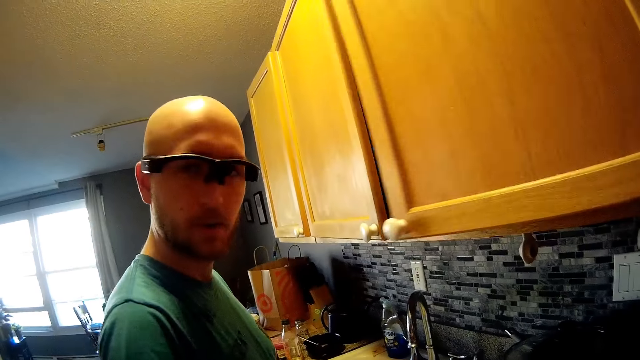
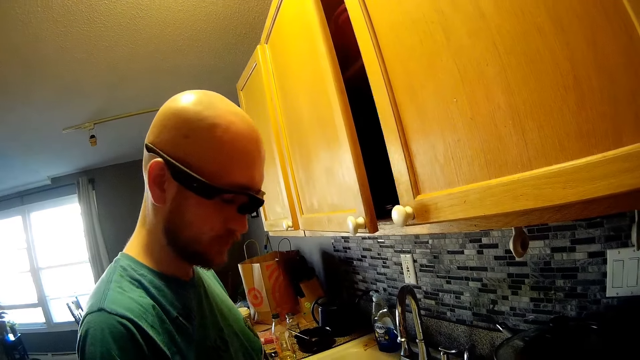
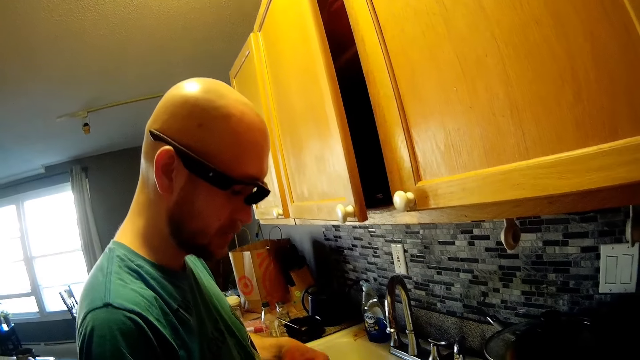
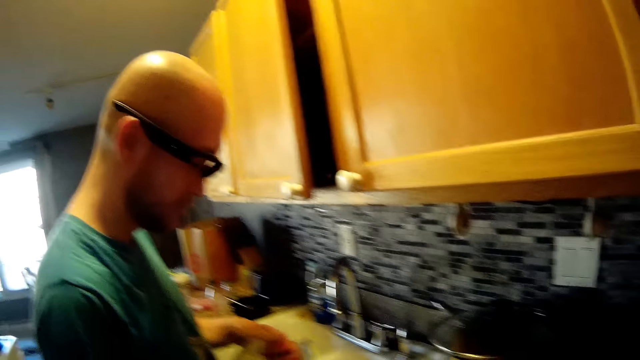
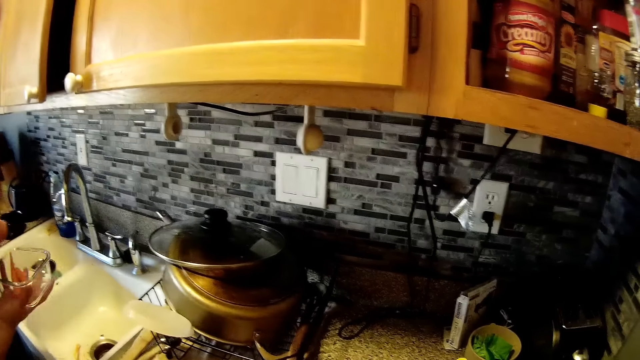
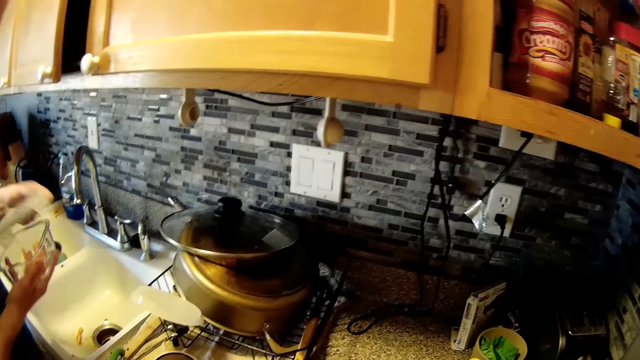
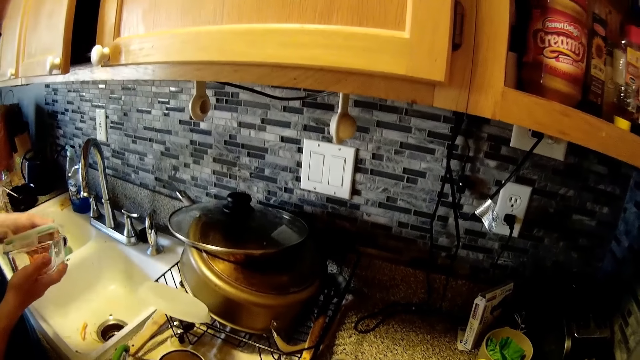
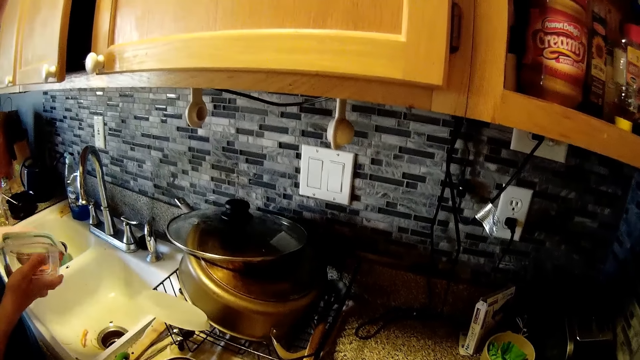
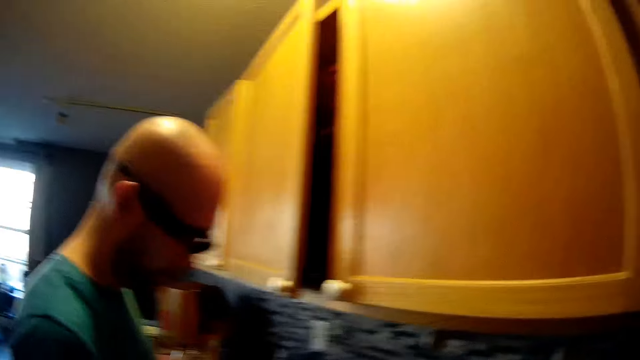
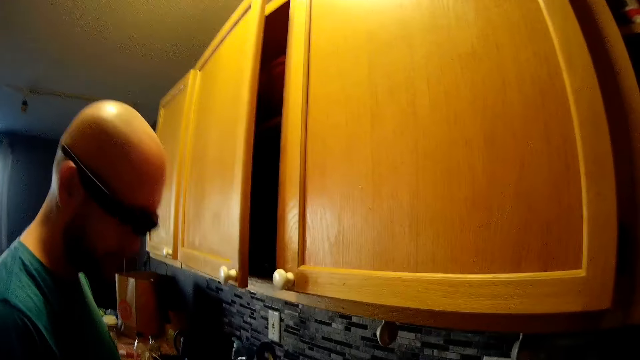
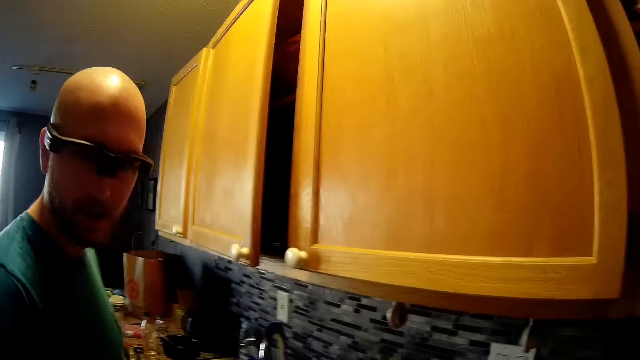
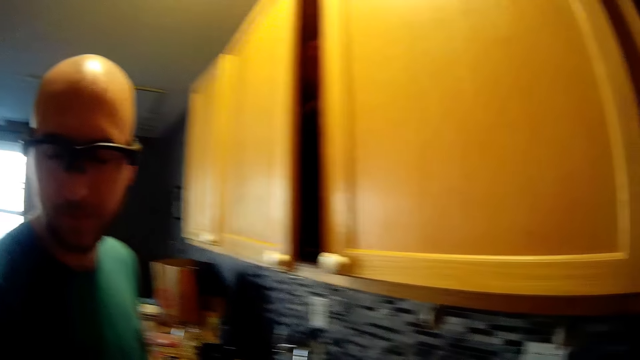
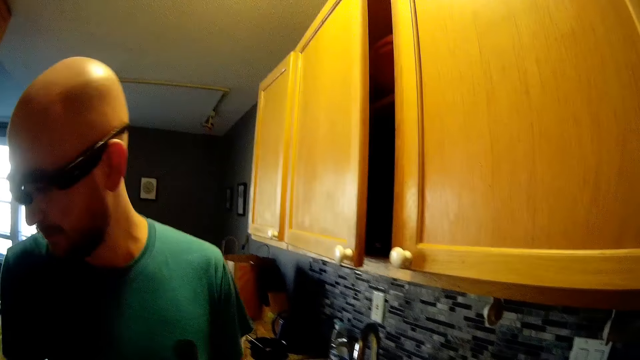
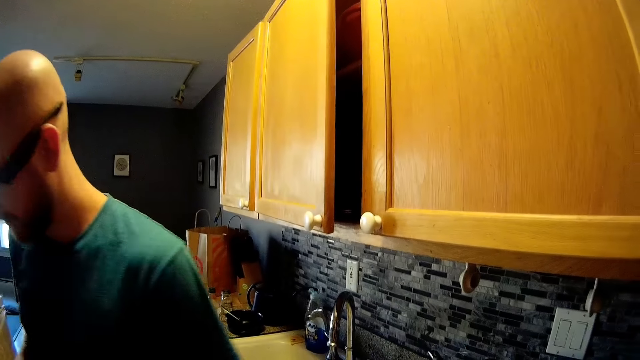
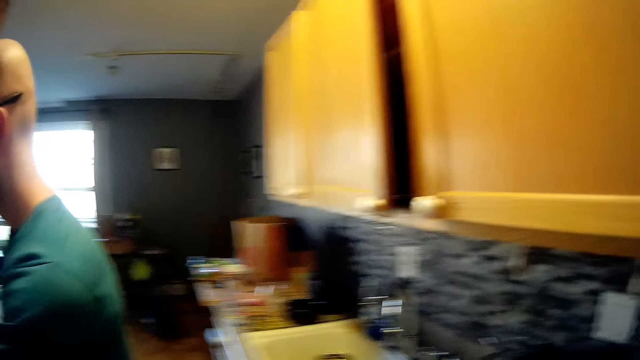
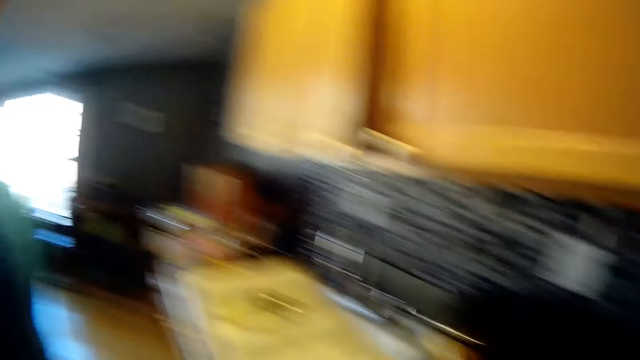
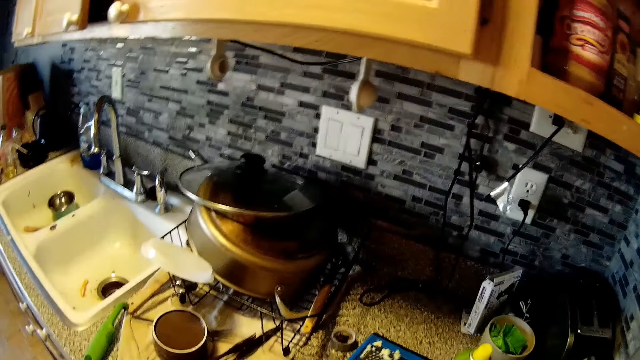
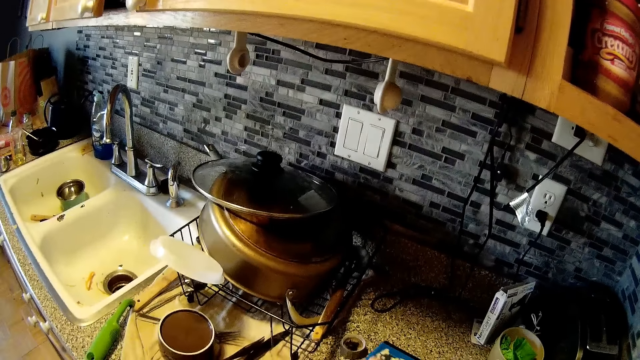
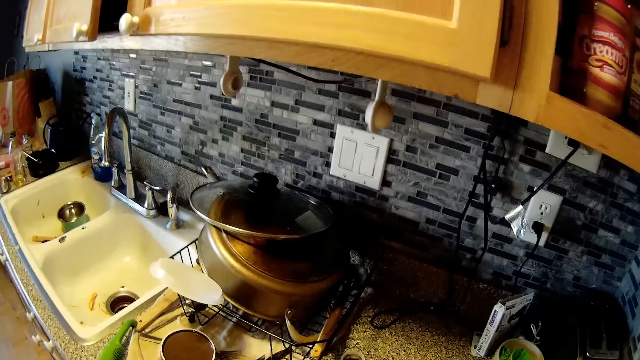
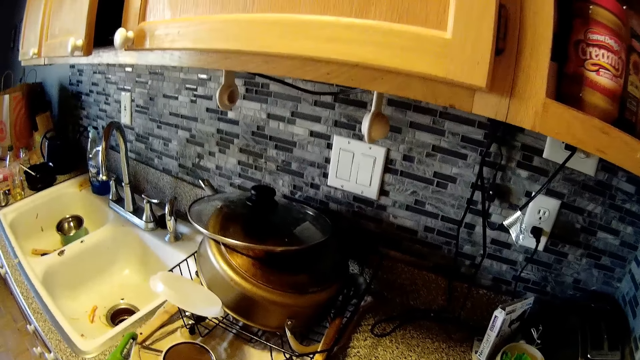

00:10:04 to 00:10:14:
The camera wearer stares at the man. The man opens the bowl in his hands. The man closes the container. The man places a cover in his left hand on the bowl in his right hand. The camera wearer stares at the man and talks to the man. They look around the sink. They stare on the sink.

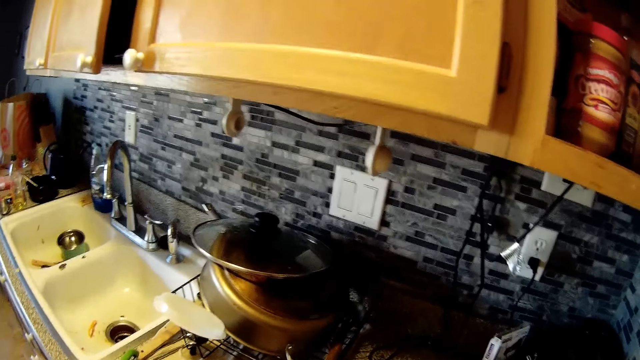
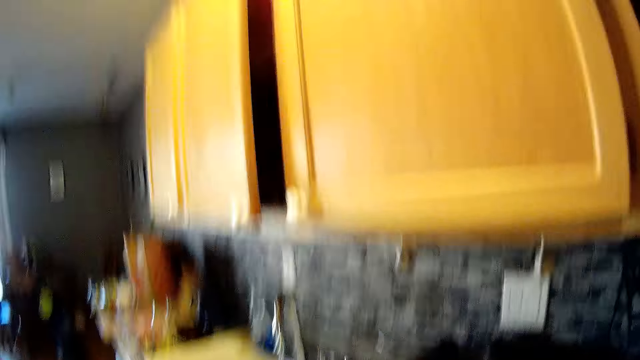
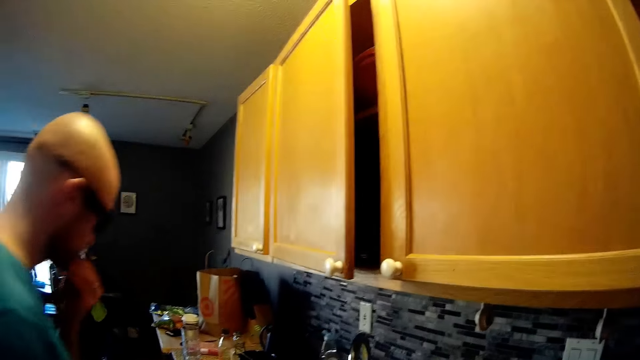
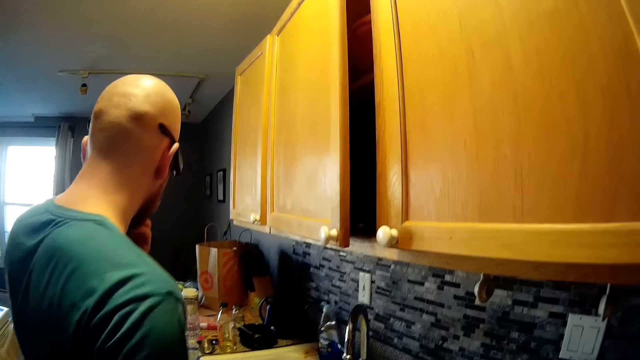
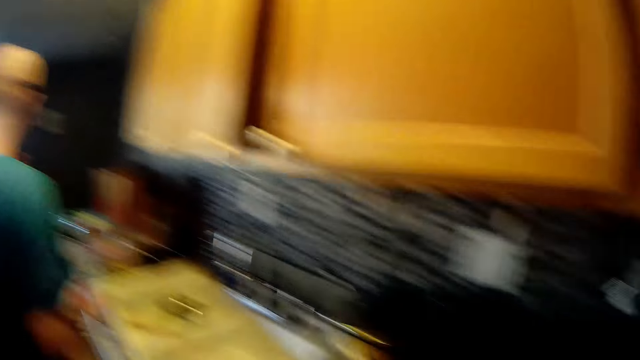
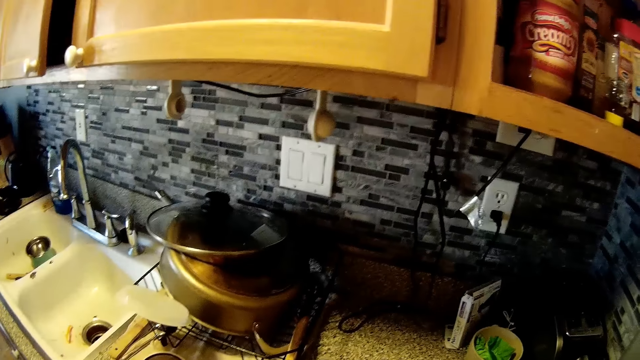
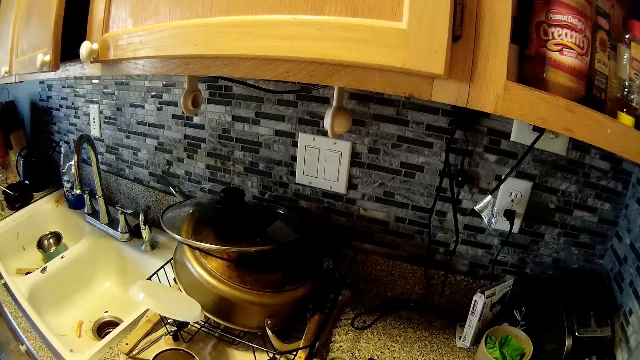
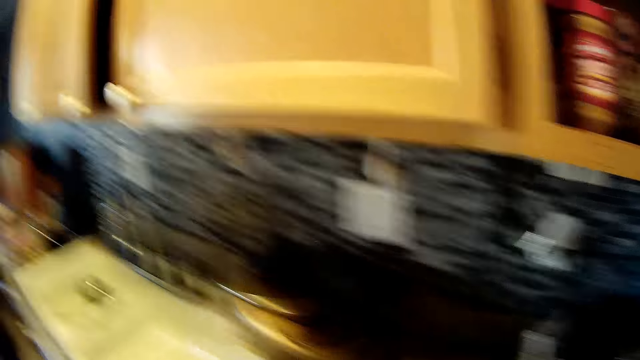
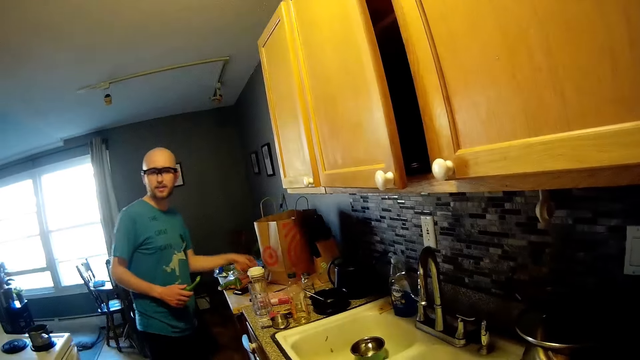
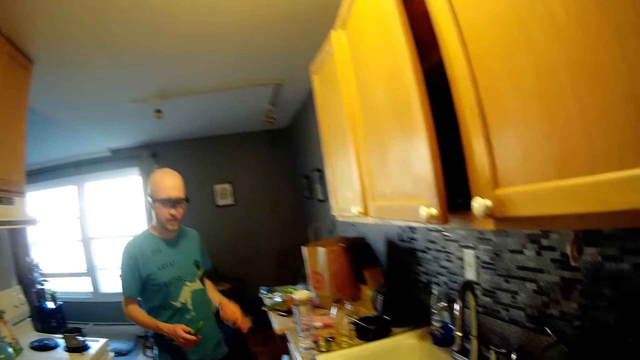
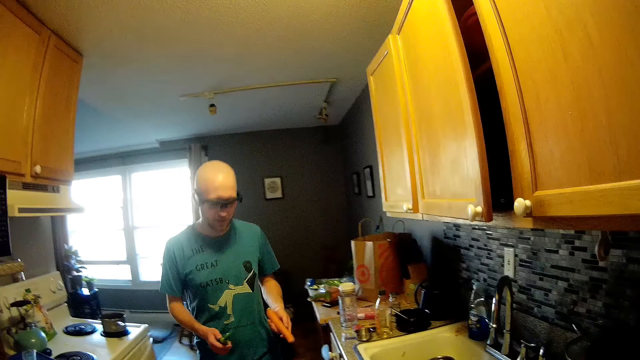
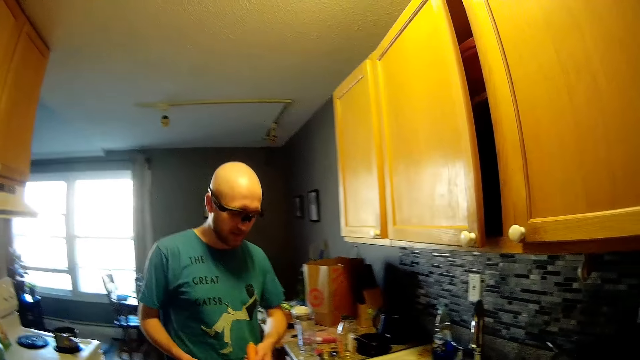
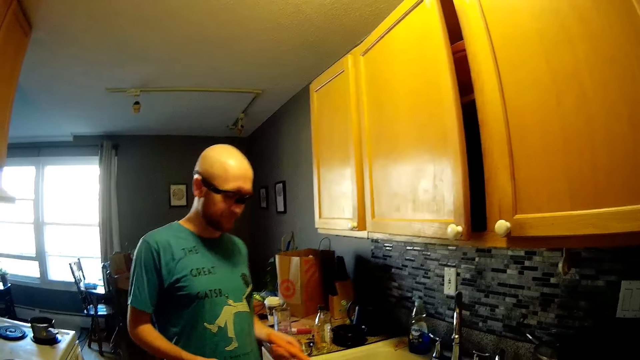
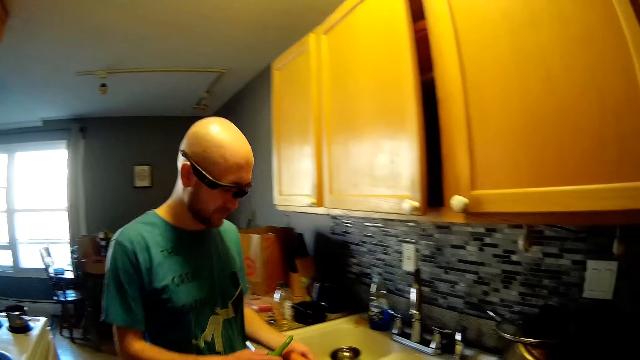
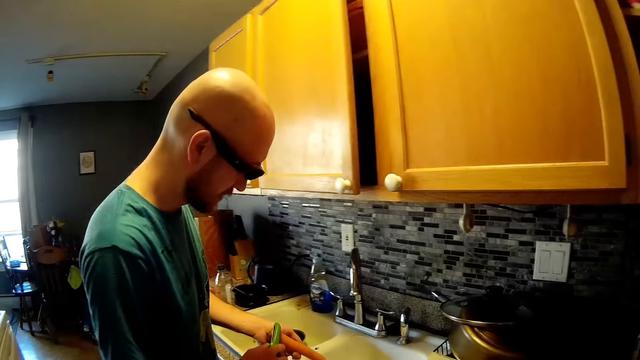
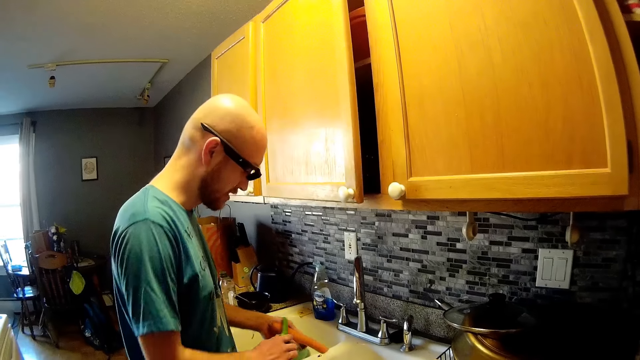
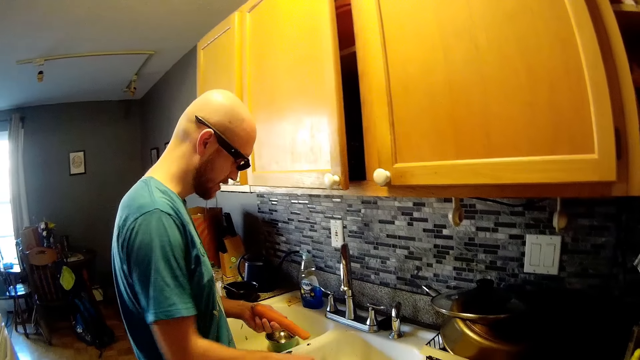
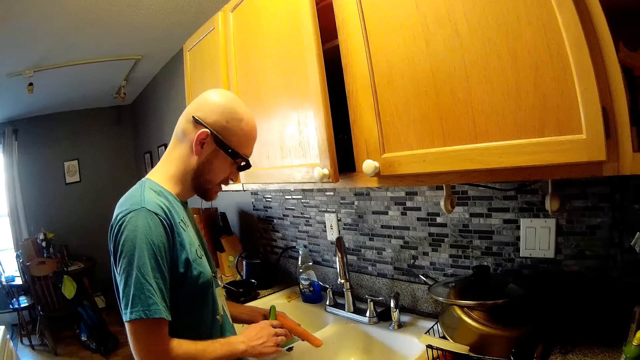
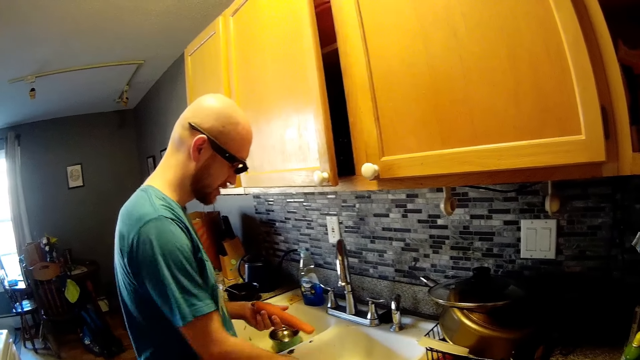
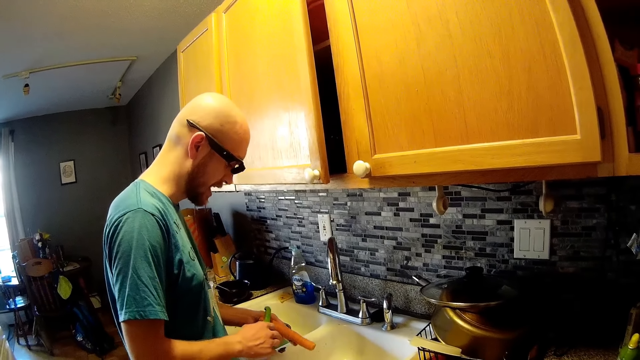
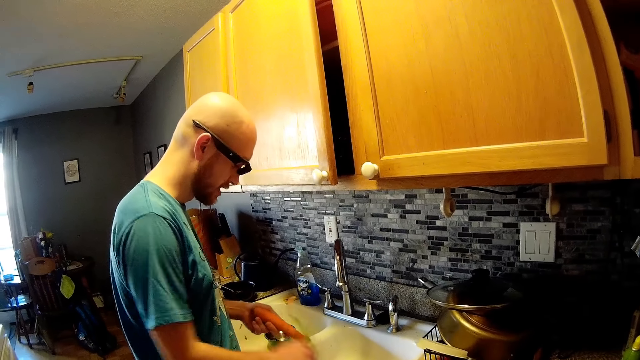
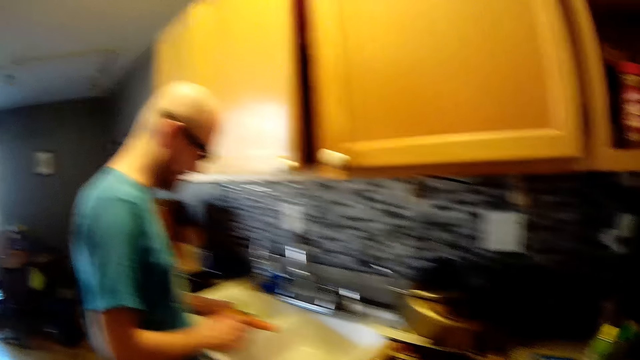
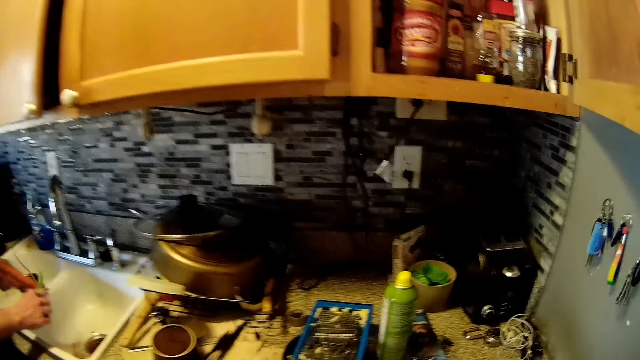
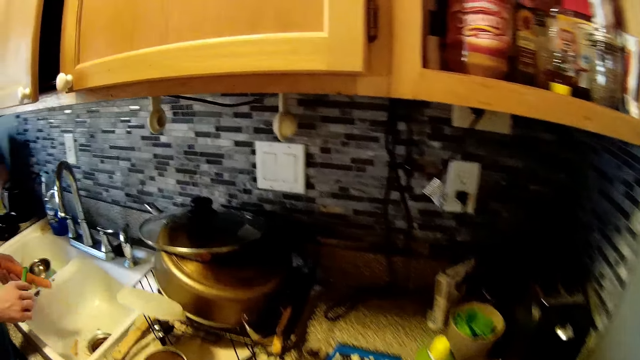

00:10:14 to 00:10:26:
The camera wearer looks around the house. They stare at a man. They look around the house. They stare at the sink. The man picks the carrot with his left hand from the table. The camera wearer stares at the man. The man walks around the house. The man peels the carrot in his left hand with the vegetable peeler in his right hand on the sink. The camera wearer looks around the house.
